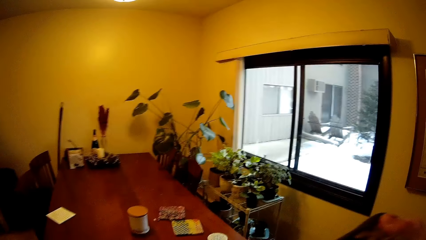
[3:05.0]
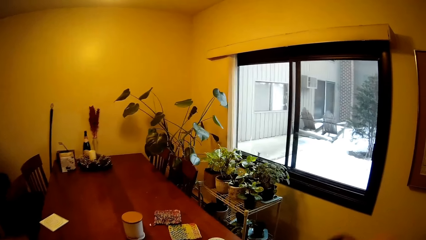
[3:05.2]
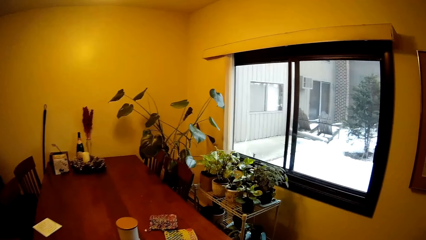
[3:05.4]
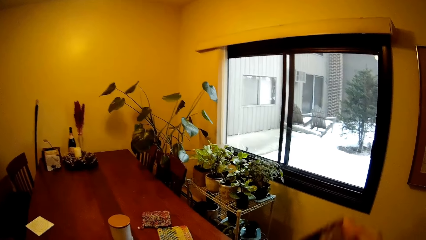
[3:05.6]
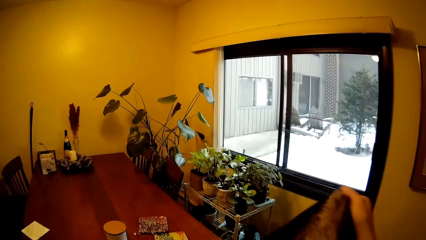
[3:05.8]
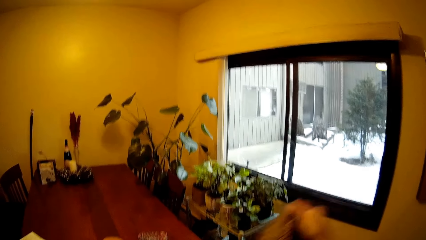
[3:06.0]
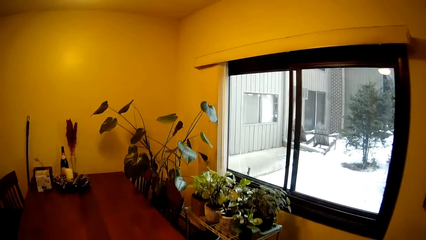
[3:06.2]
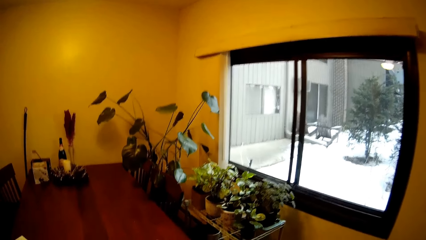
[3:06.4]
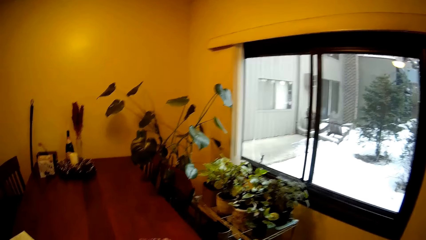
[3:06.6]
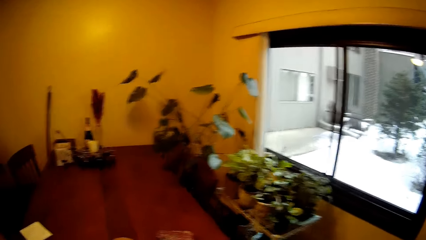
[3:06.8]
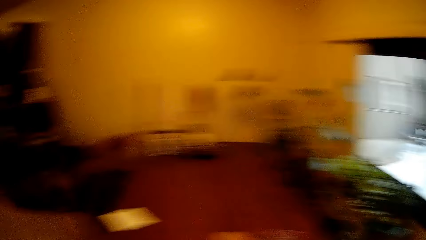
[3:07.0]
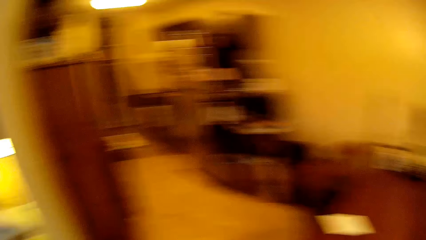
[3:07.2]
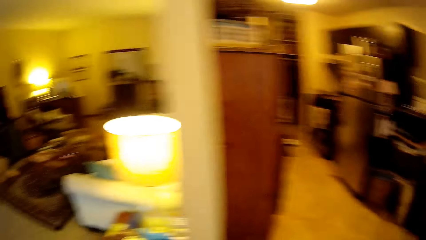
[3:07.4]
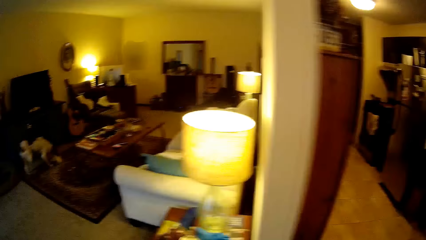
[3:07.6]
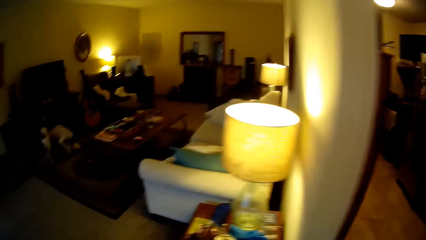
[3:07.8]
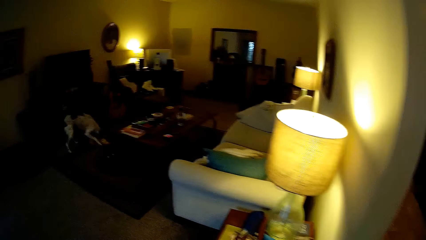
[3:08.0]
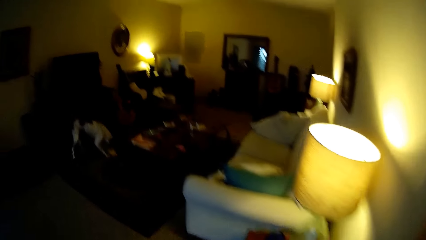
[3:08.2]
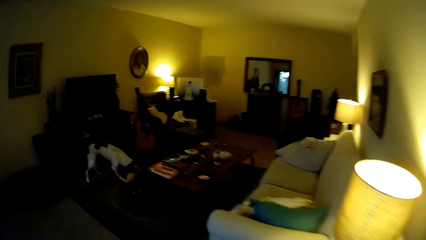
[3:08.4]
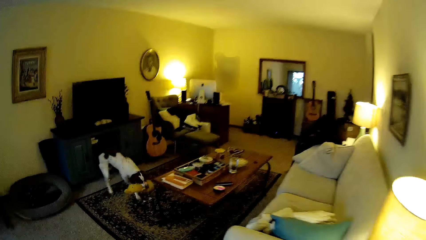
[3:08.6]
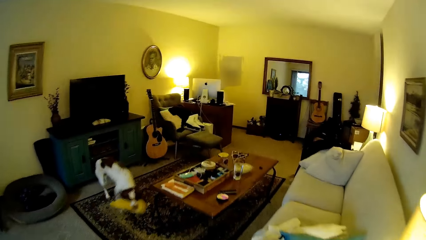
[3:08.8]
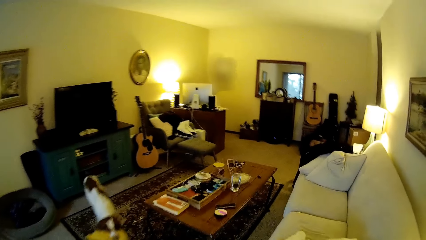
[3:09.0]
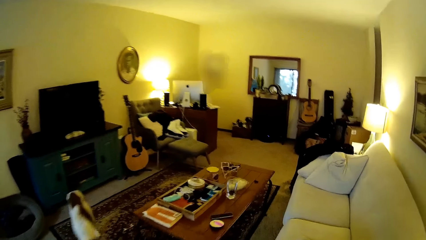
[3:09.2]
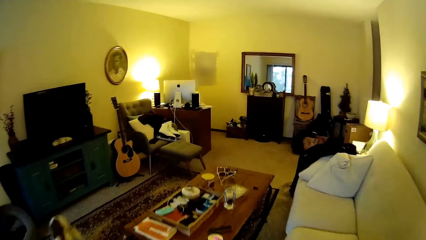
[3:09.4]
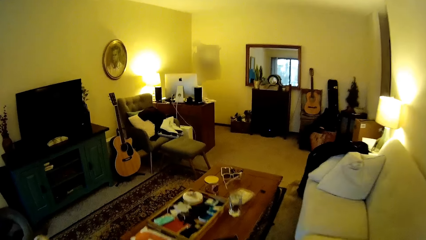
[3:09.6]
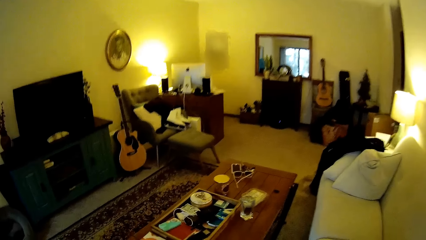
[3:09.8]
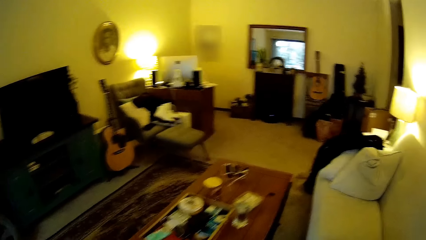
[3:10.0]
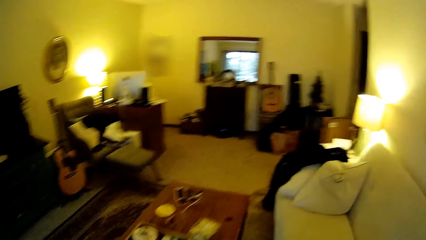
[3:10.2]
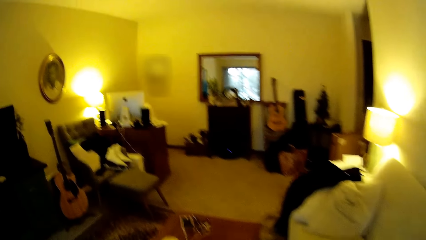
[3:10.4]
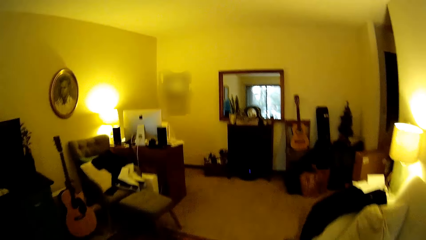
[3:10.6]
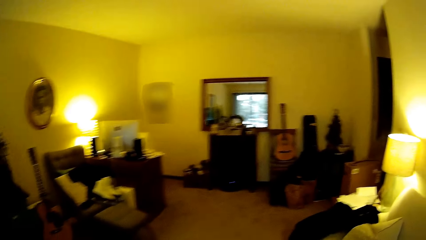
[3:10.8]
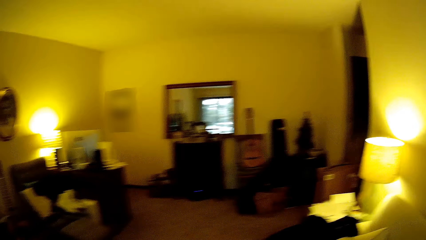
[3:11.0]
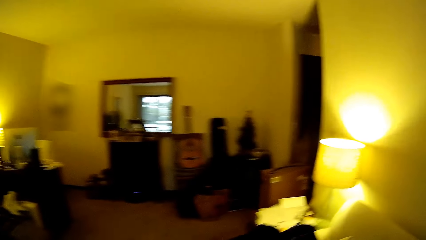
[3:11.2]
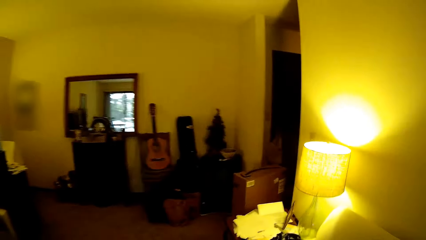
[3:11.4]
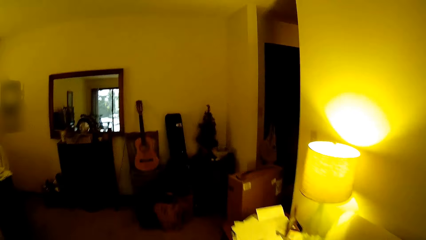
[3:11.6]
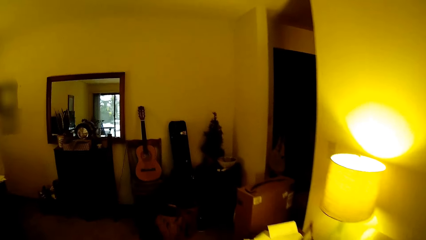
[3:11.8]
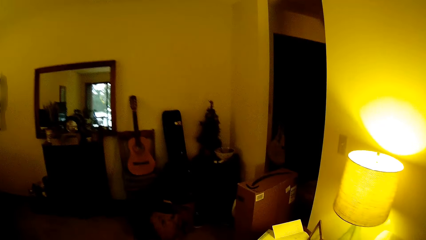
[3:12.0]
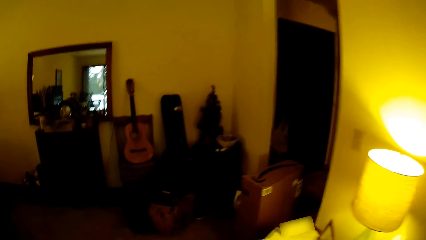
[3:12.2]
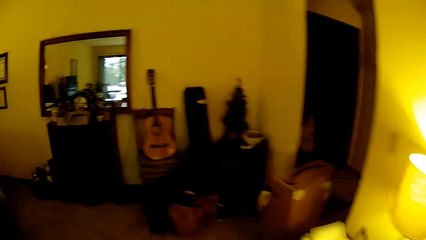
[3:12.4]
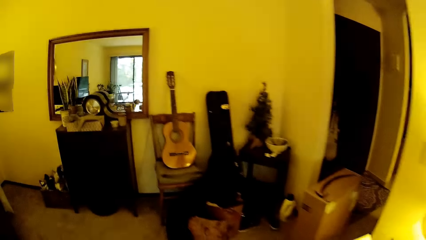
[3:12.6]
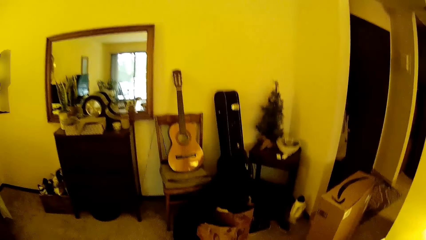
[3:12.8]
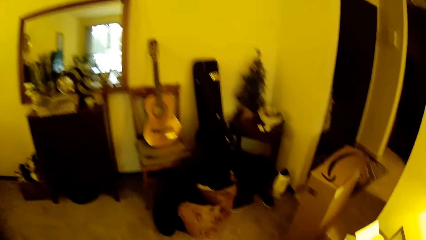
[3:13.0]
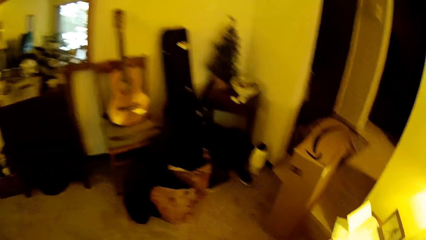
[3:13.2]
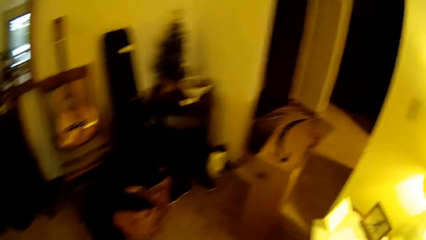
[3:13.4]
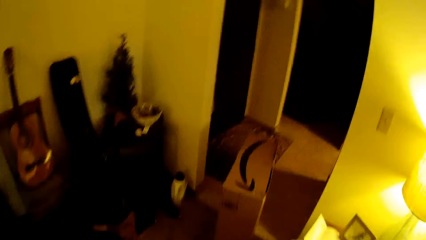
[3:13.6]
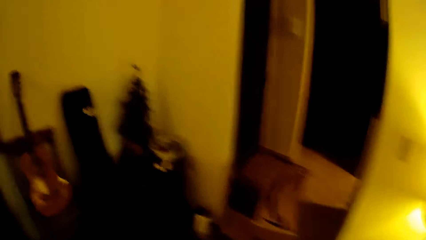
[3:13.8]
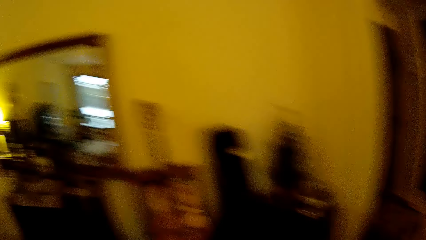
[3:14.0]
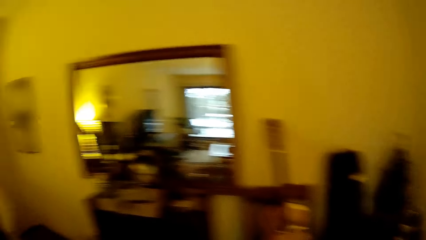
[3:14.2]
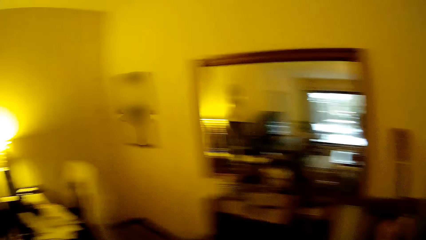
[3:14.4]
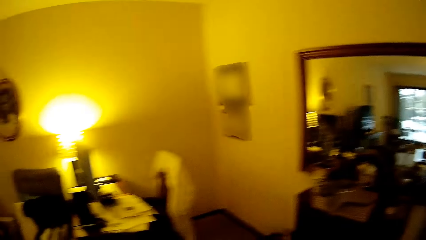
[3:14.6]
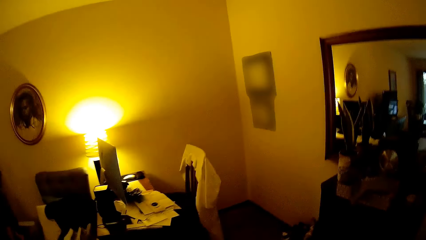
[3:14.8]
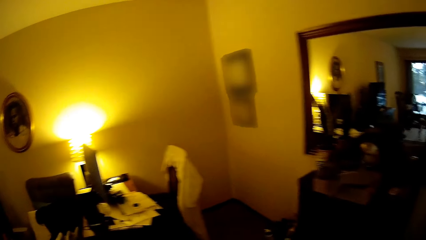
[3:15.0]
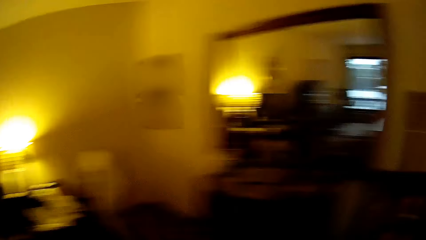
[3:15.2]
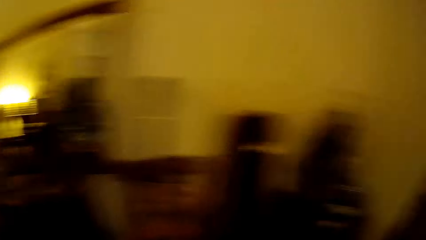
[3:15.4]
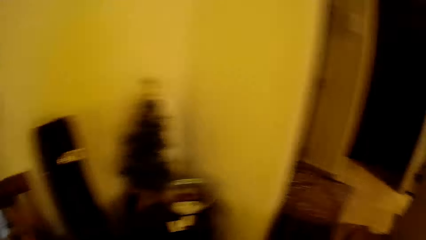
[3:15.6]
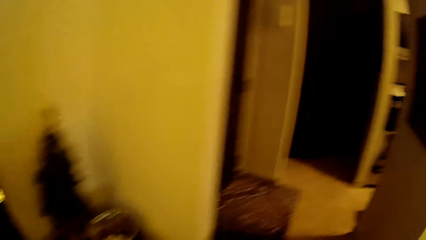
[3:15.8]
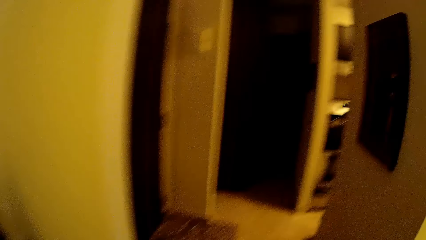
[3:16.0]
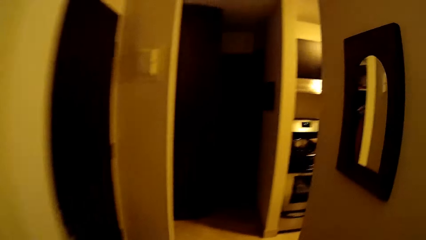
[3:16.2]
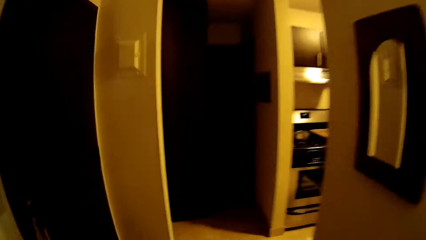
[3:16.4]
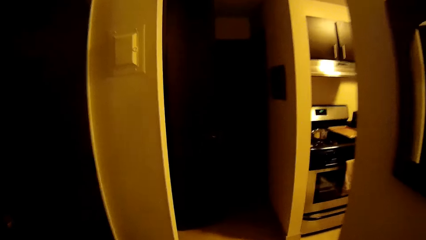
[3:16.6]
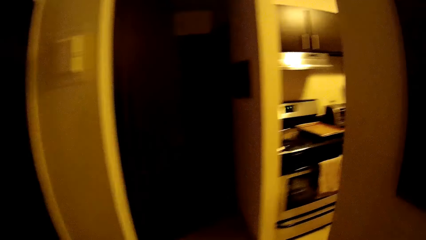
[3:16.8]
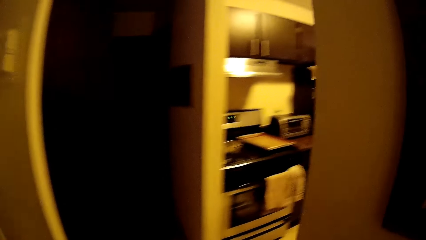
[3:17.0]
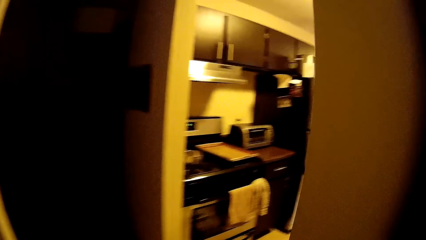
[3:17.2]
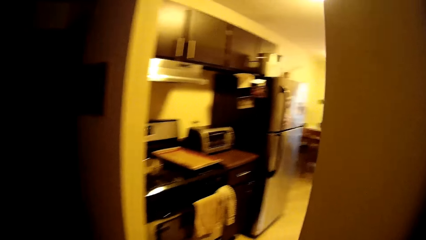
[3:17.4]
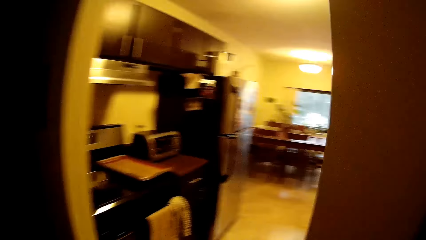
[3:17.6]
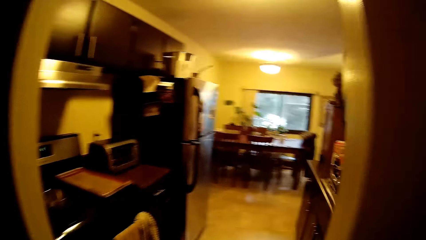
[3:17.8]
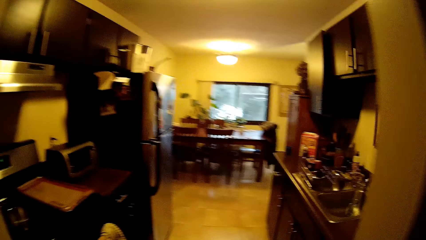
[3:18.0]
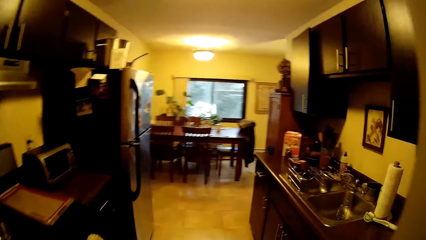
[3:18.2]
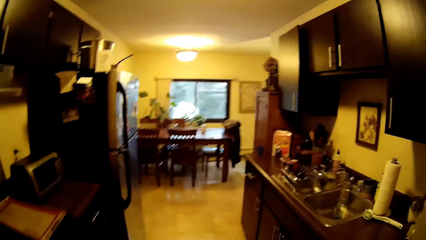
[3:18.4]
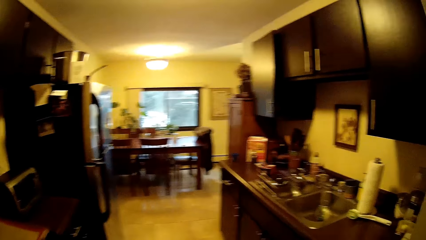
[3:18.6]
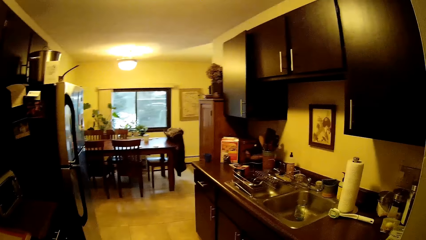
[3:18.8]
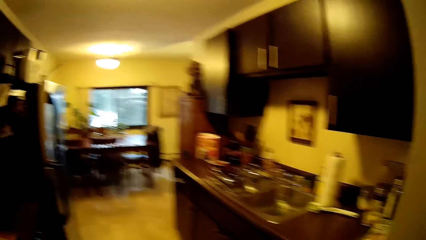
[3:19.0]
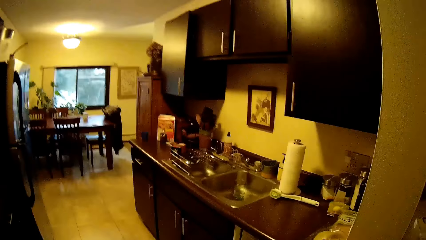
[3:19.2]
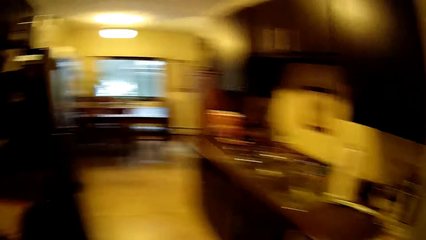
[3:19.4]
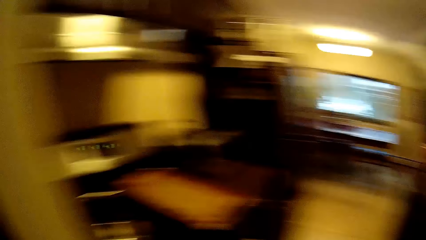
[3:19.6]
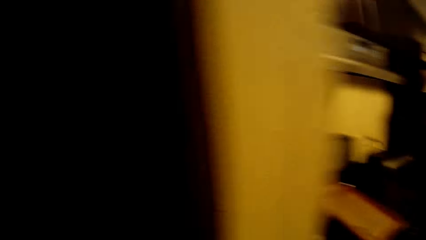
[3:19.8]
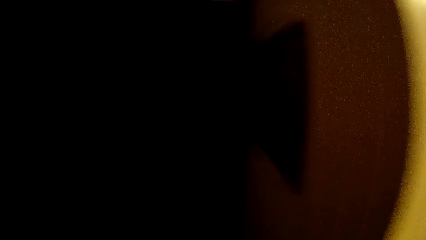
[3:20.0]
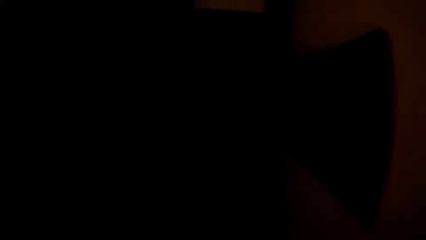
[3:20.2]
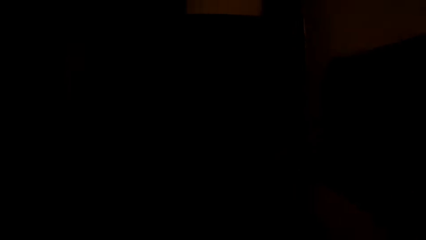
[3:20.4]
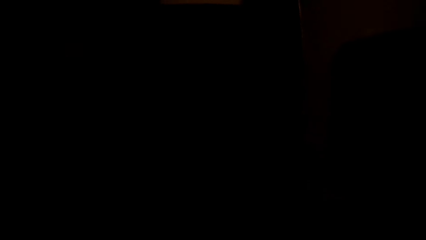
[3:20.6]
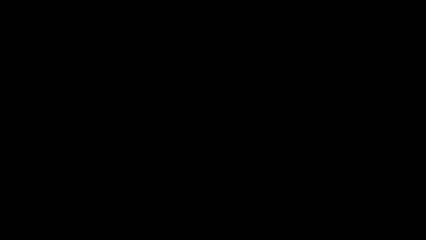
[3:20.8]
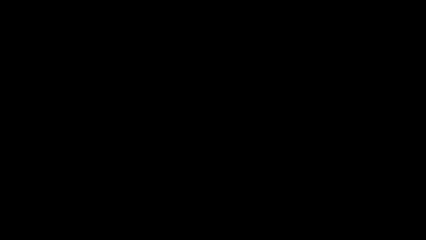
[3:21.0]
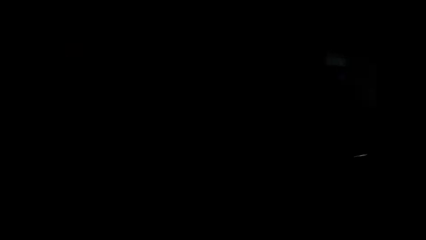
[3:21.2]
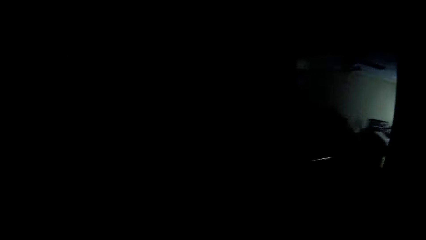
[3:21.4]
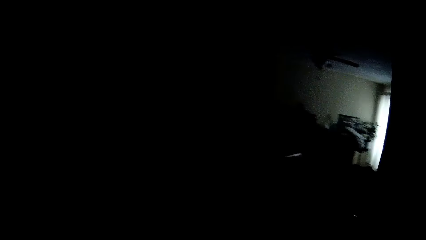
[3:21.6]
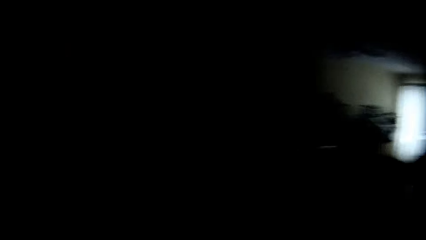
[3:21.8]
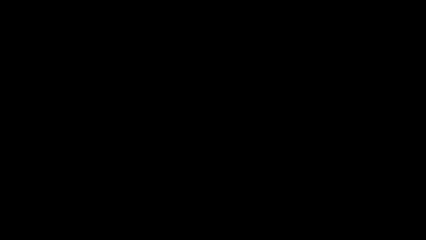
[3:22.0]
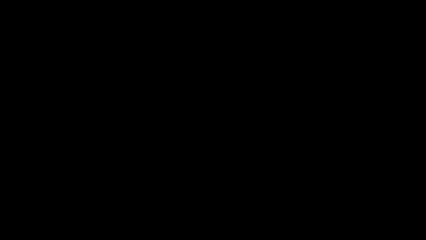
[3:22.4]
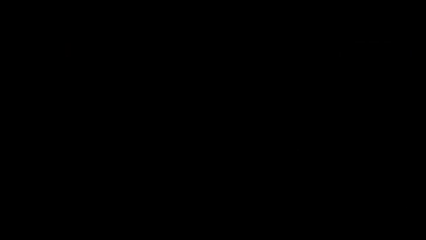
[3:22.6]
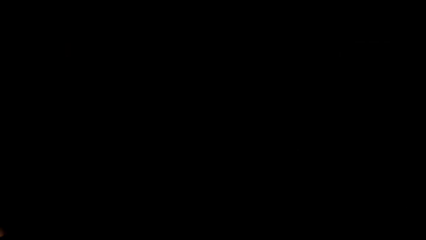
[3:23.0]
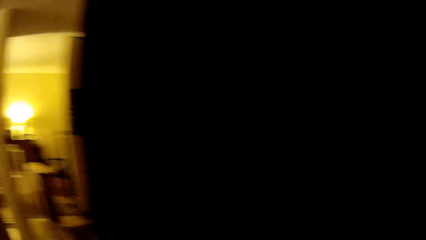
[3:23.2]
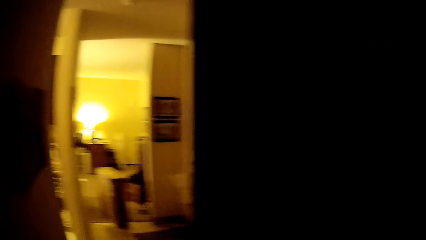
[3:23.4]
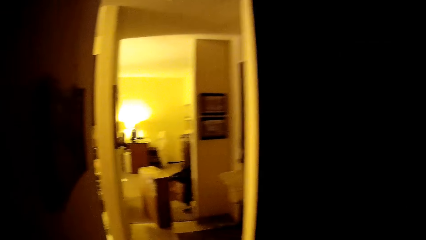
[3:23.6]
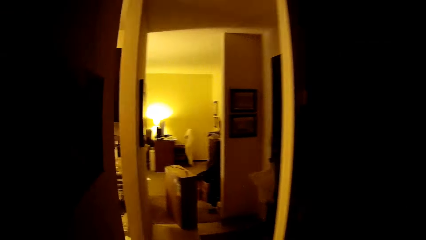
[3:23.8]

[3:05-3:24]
The camera wearer walks around the kitchen. They walk into a lobby. They walk into the kitchen.
